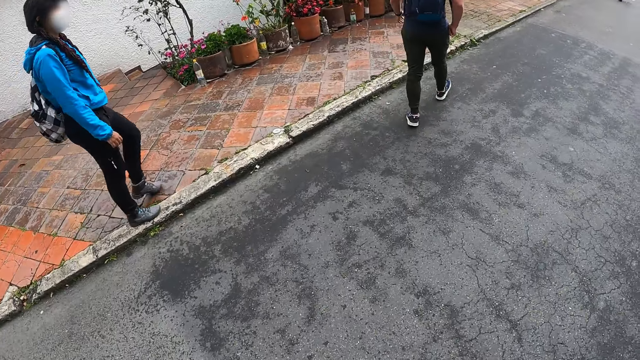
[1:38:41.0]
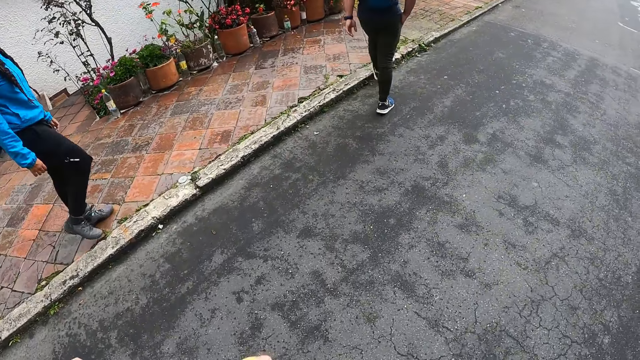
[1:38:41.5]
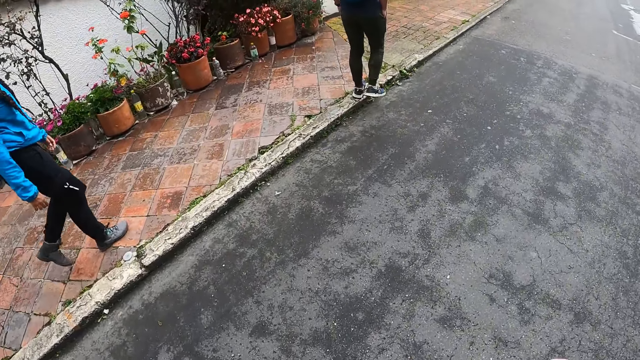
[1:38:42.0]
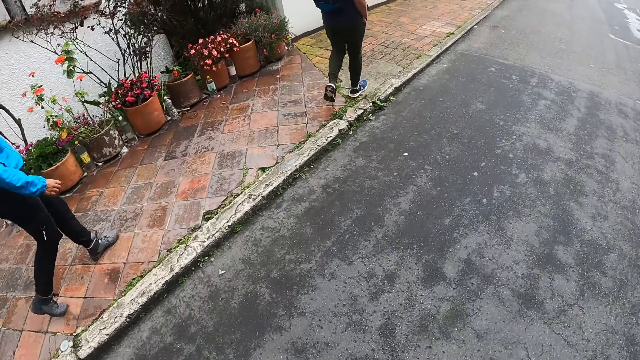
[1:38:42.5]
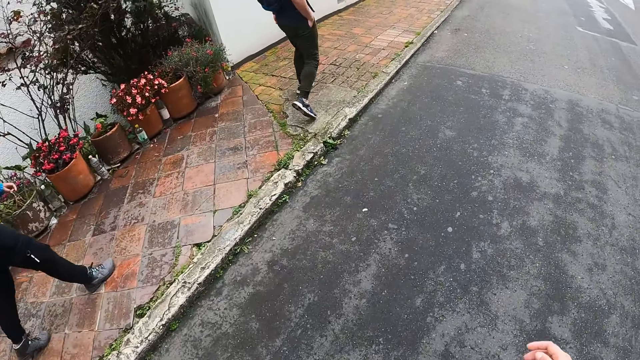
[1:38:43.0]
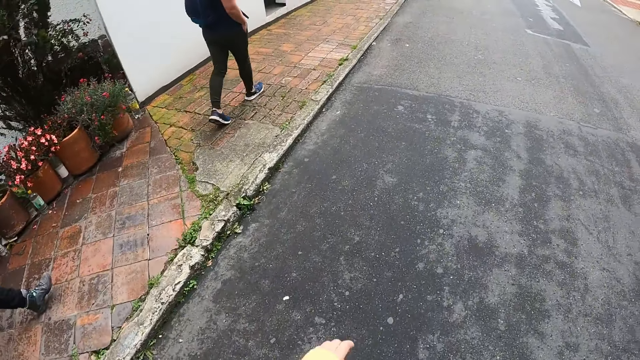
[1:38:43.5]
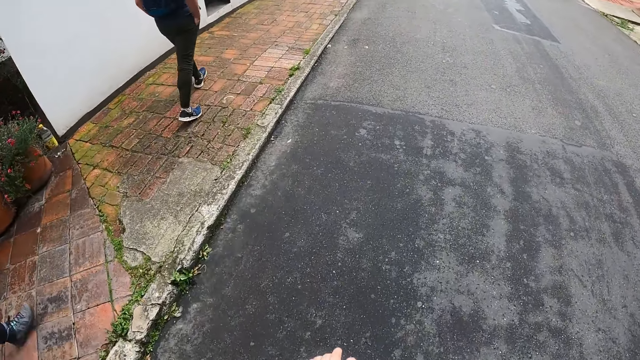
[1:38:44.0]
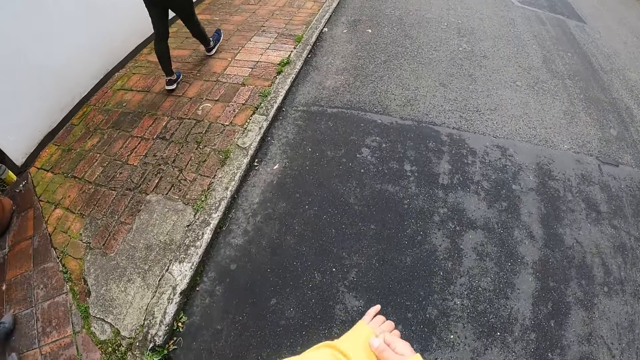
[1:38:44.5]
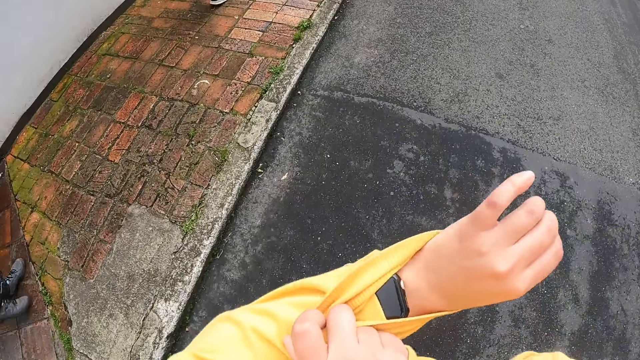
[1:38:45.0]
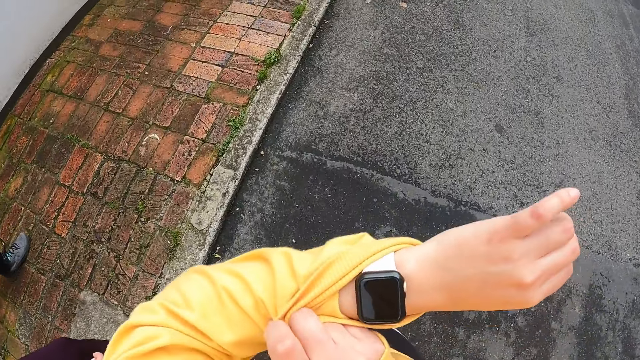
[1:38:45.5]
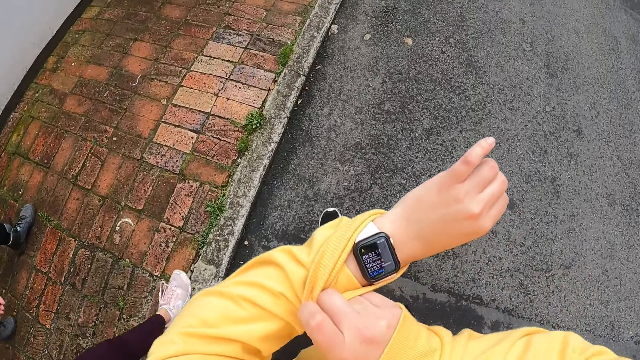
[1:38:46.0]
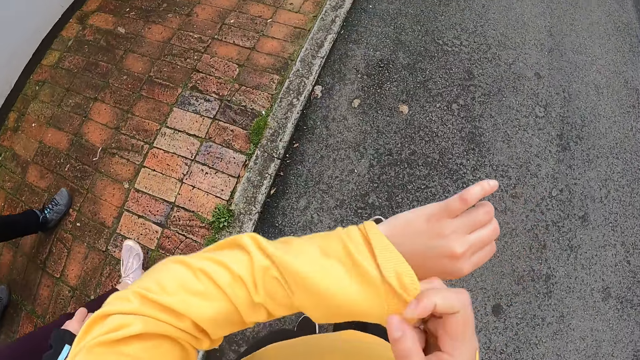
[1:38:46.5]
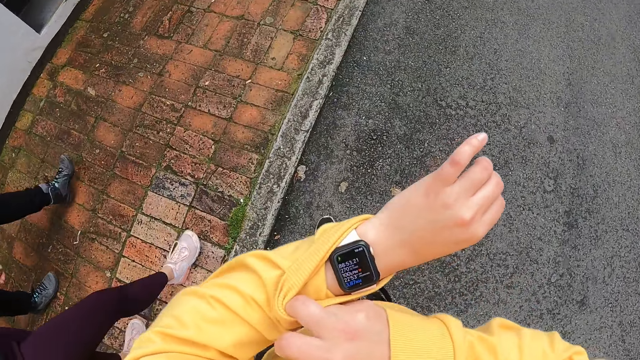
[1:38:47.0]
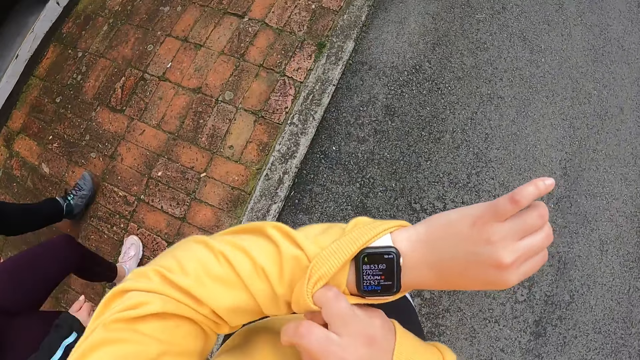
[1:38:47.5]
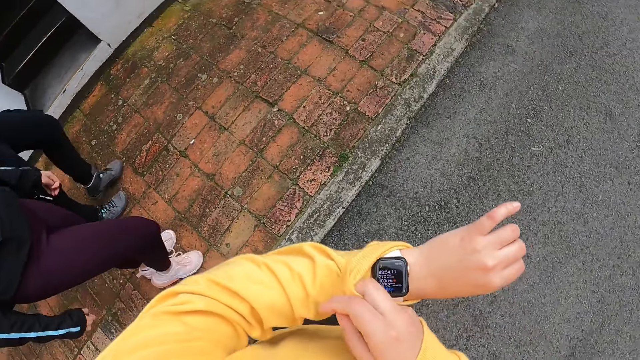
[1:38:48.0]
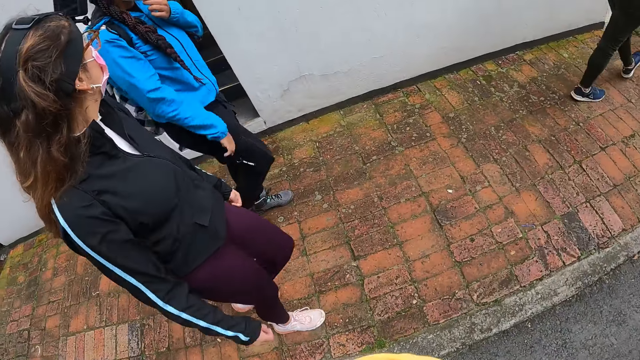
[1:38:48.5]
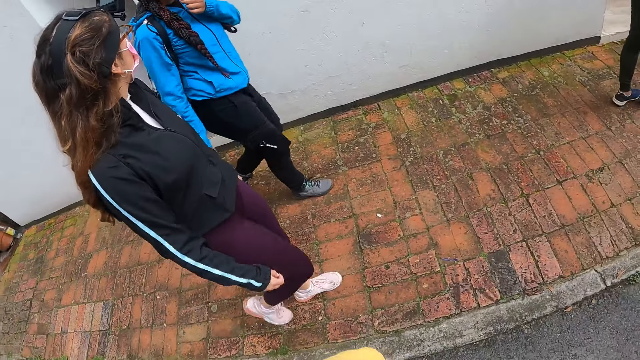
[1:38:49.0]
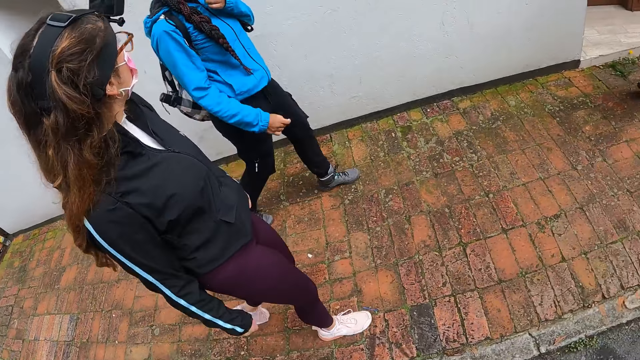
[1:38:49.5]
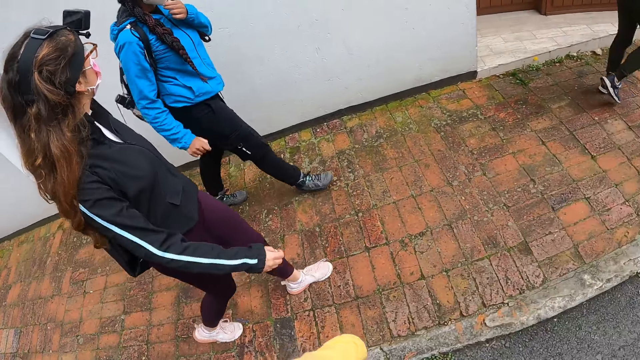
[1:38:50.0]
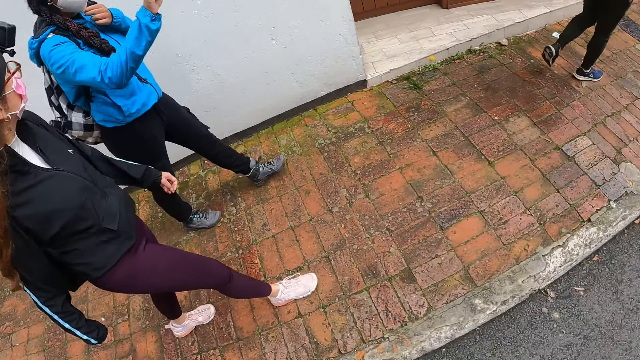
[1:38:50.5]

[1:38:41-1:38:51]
The camera wearer looks at the flowers on the roadside. She pulls her left sleeve with her right hand and checks the time on a wristwatch on her left wrist. She pulls the hand of the sweater. A woman touches her face mask with her left hand. The camera wearer looks at the woman.

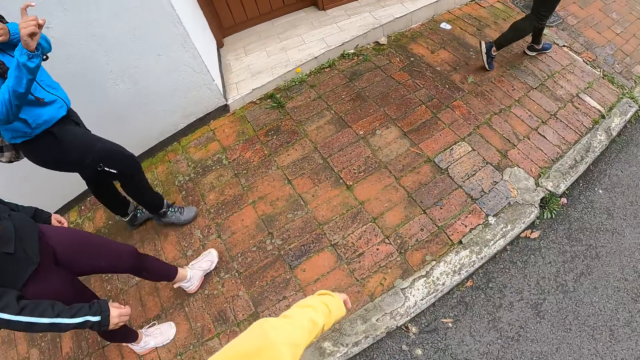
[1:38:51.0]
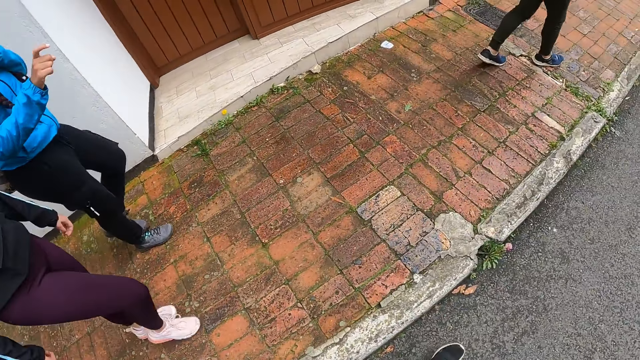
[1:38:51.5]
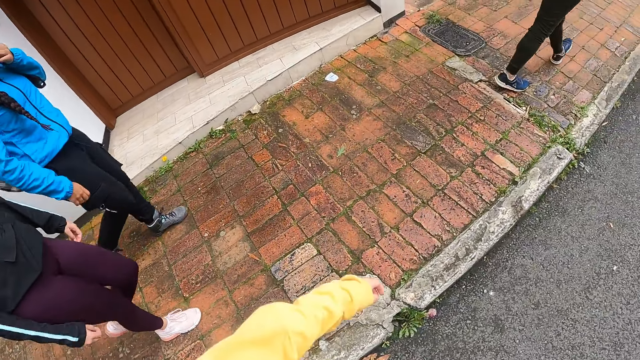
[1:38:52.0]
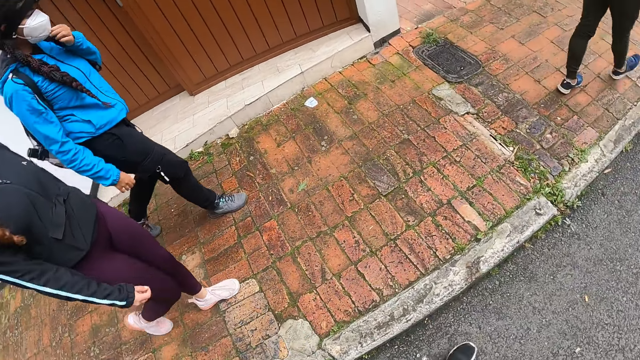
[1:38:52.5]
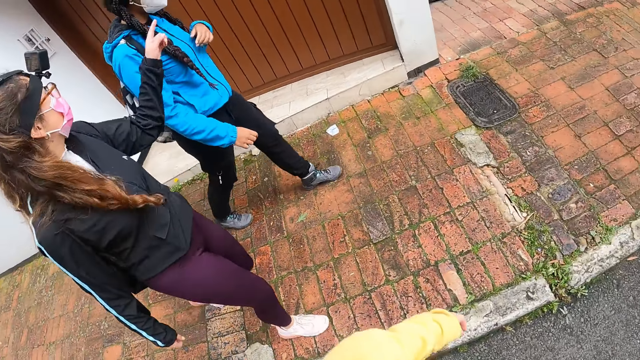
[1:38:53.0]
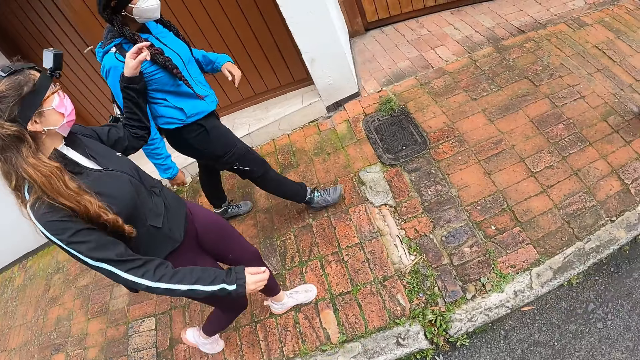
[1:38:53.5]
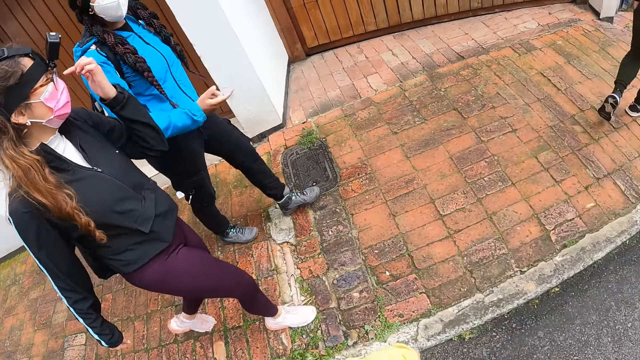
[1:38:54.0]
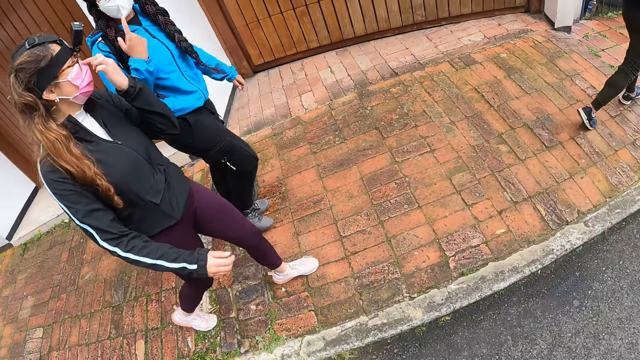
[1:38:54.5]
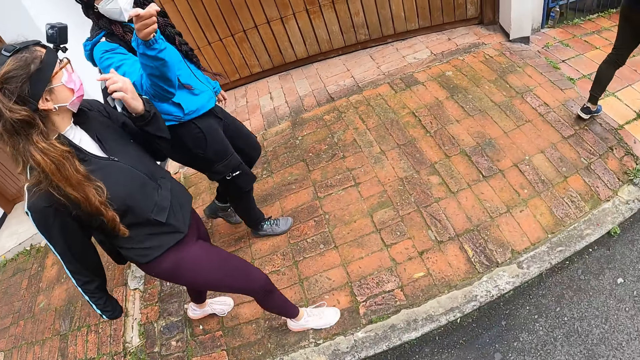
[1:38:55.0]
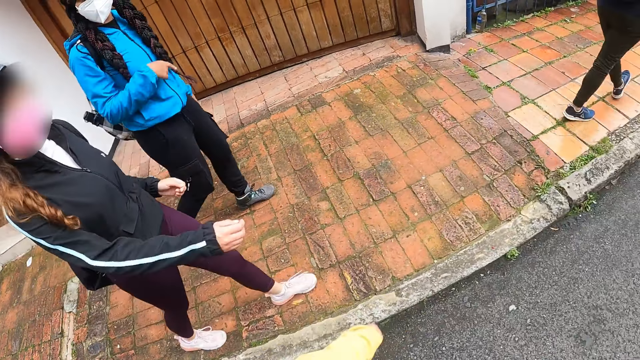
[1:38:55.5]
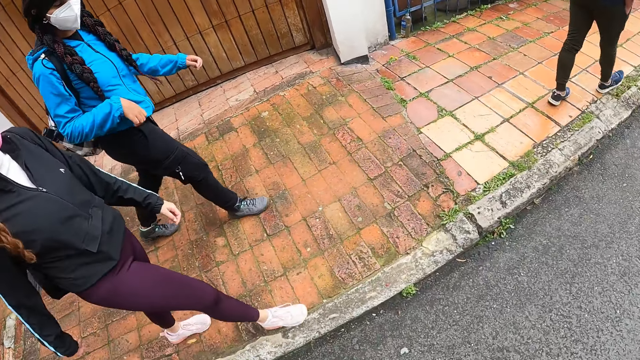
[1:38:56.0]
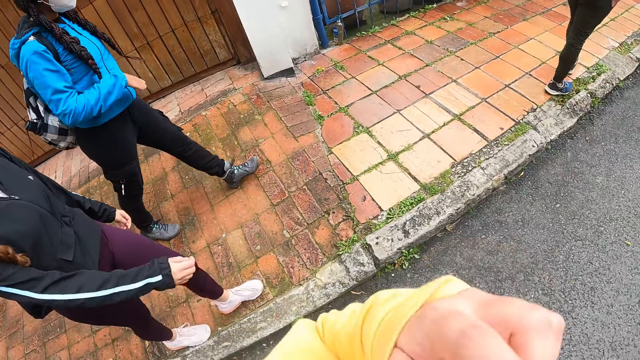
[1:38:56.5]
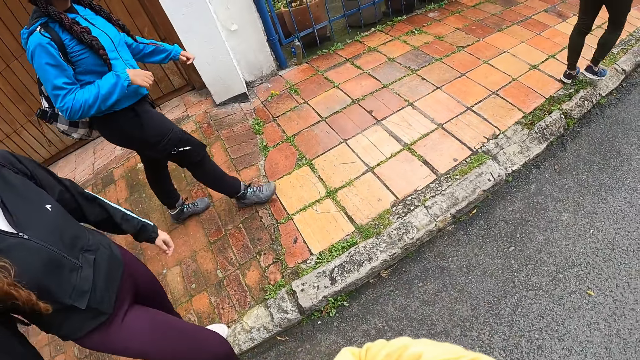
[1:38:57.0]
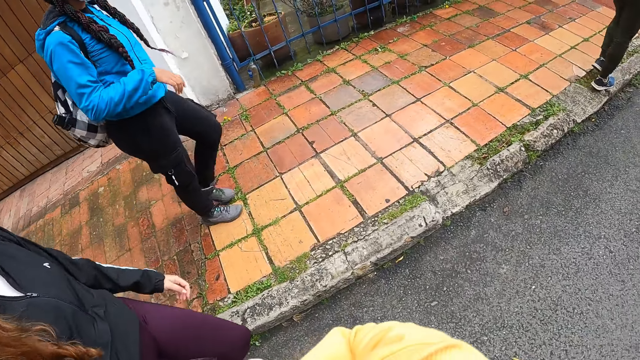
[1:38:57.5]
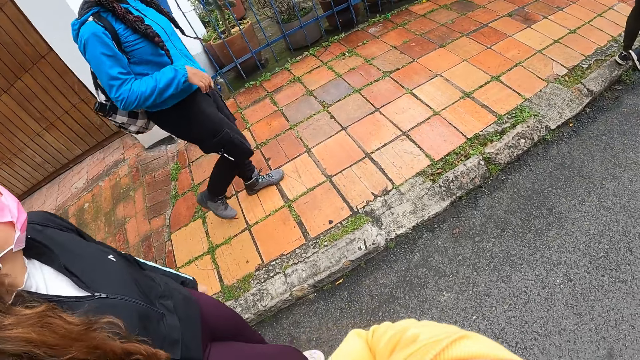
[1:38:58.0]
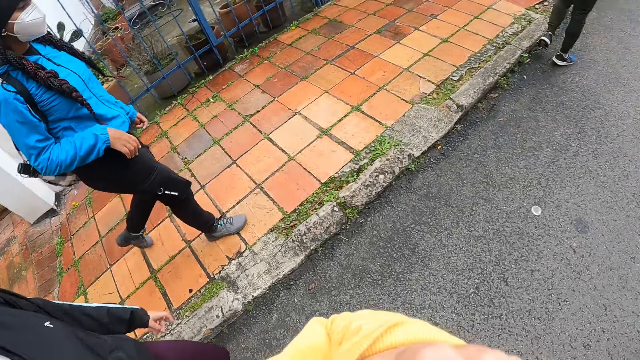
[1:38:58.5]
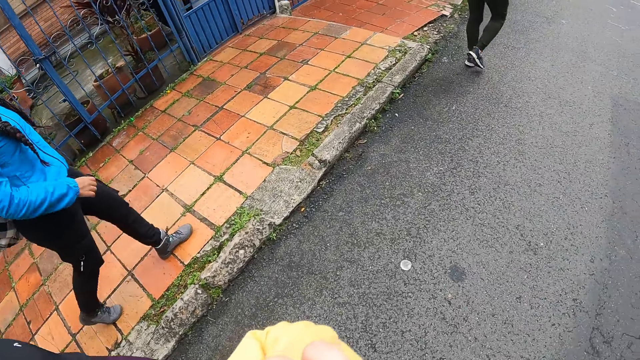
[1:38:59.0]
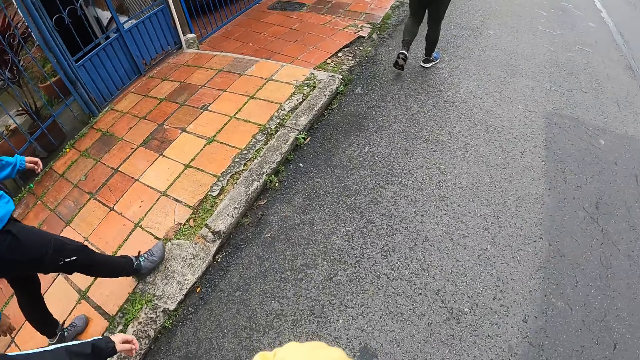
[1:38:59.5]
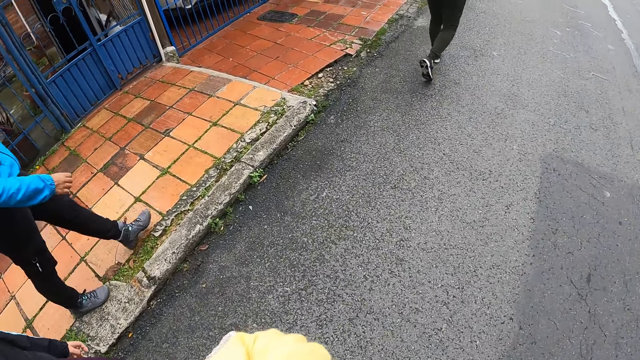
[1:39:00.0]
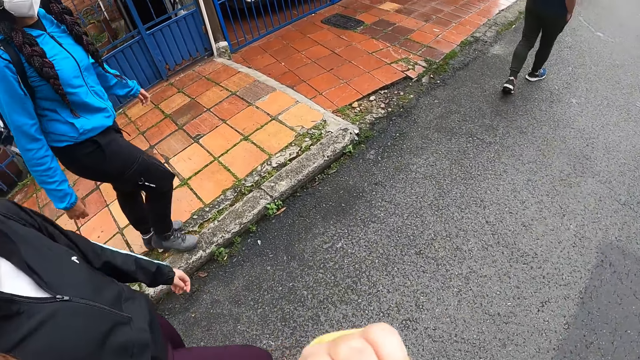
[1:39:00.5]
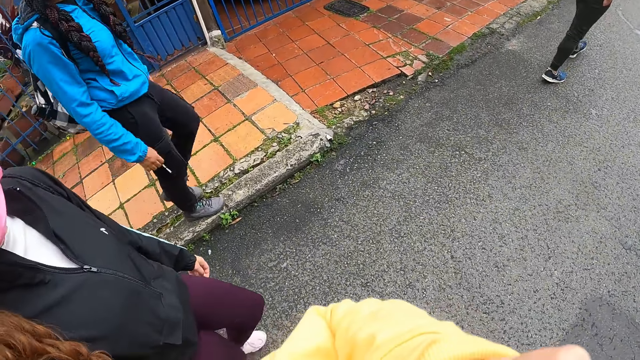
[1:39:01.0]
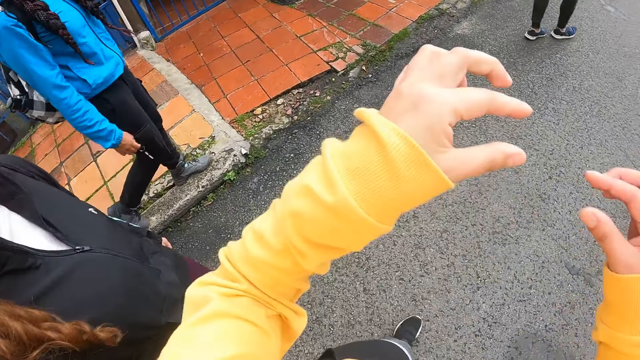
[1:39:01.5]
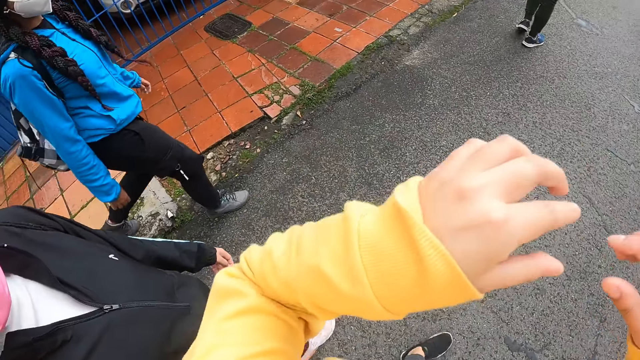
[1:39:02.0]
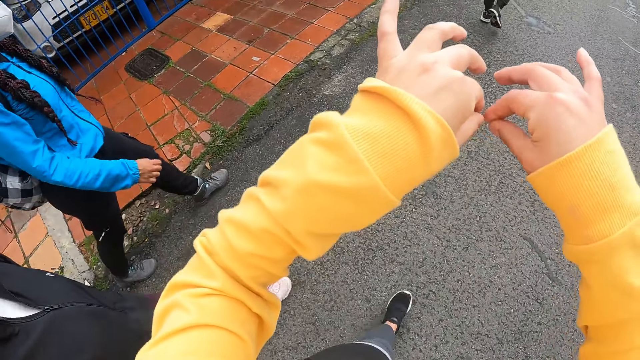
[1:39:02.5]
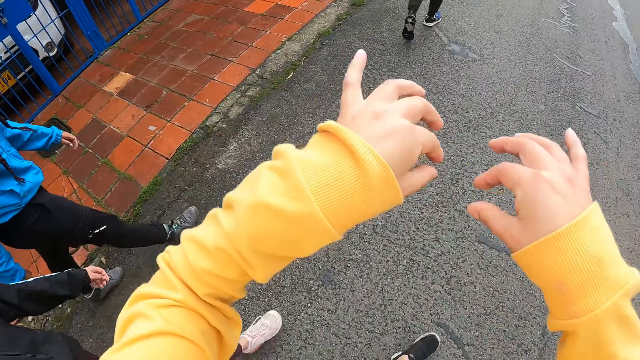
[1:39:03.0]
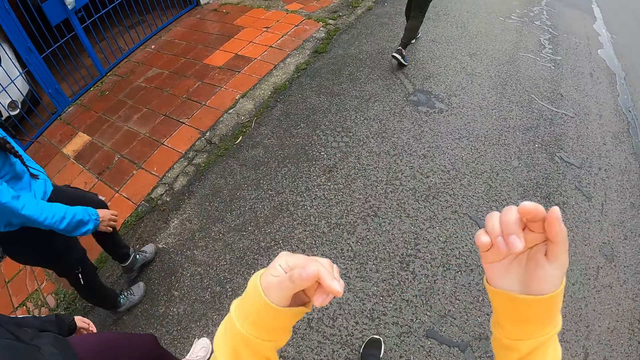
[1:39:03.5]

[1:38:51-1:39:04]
The camera wearer looks at the hand of a person. They move the left hand. They look at another person. A woman touches a pair of glasses on her face with her left hand. Another woman touches her face mask with her right hand. The camera wearer looks at the first person. They lift the left hand. They look at the hands.
